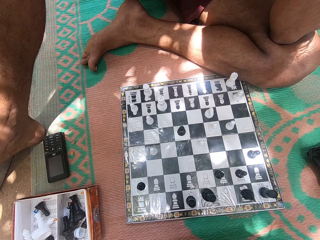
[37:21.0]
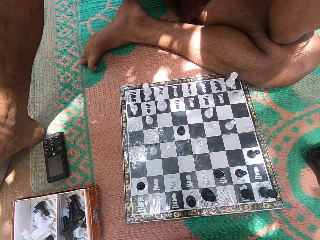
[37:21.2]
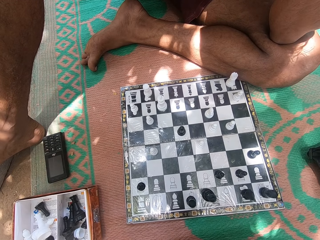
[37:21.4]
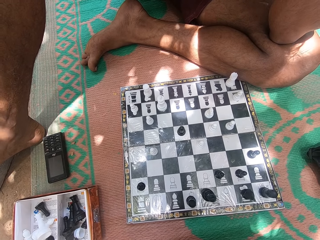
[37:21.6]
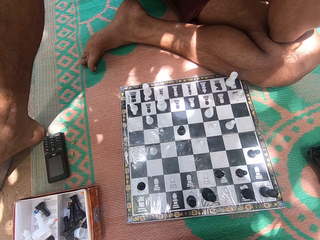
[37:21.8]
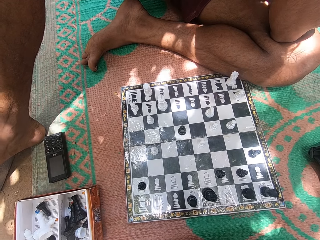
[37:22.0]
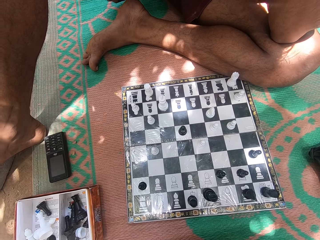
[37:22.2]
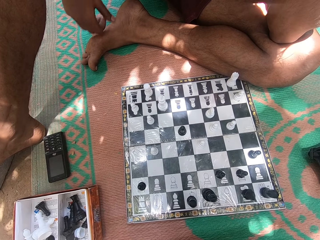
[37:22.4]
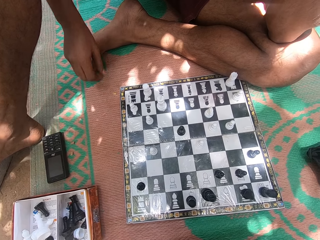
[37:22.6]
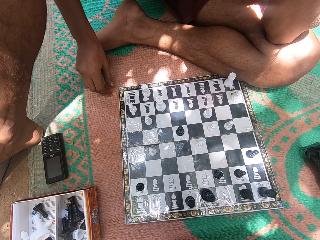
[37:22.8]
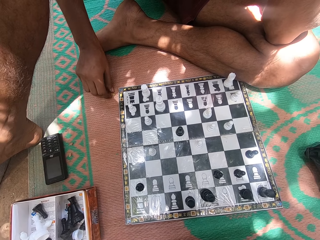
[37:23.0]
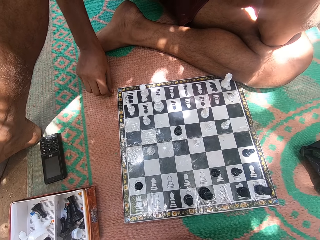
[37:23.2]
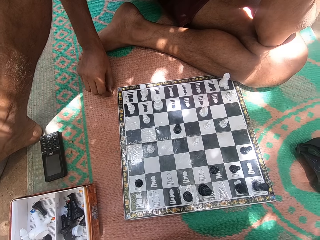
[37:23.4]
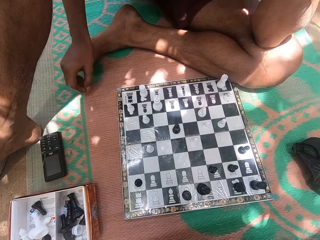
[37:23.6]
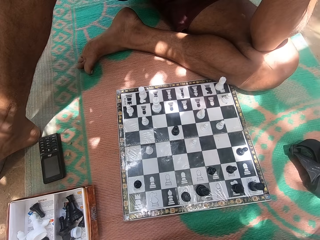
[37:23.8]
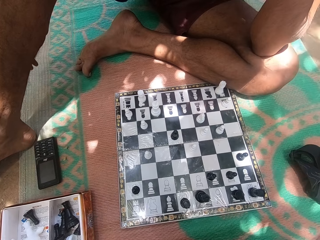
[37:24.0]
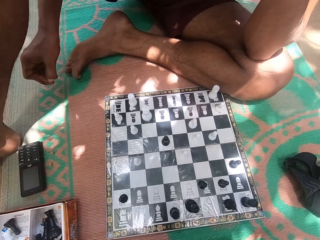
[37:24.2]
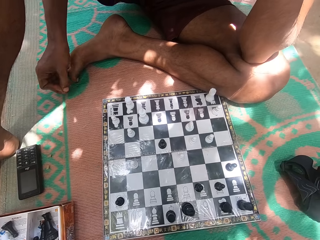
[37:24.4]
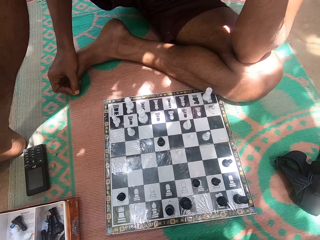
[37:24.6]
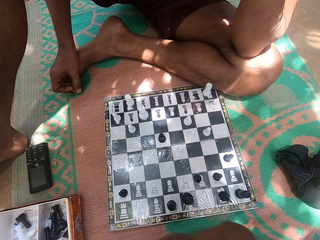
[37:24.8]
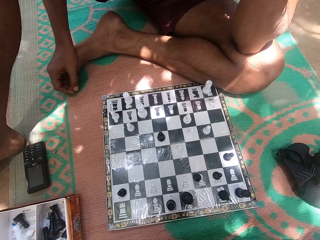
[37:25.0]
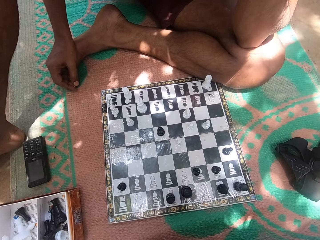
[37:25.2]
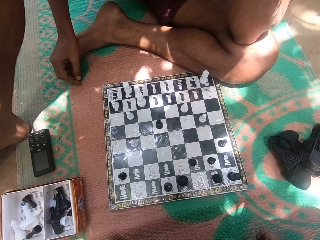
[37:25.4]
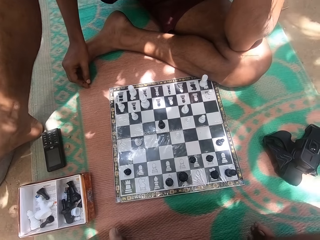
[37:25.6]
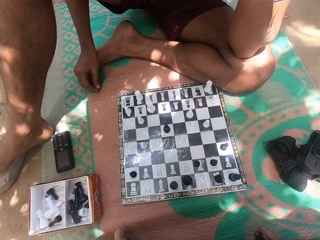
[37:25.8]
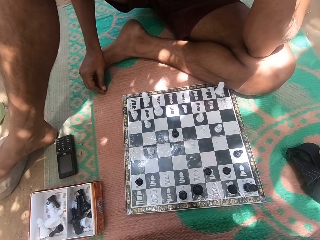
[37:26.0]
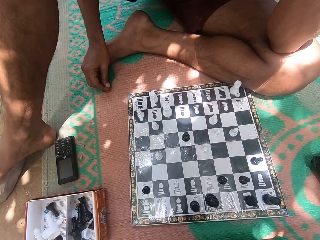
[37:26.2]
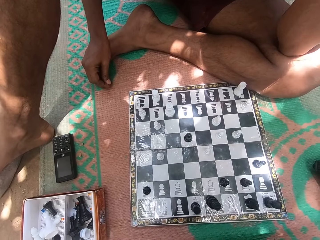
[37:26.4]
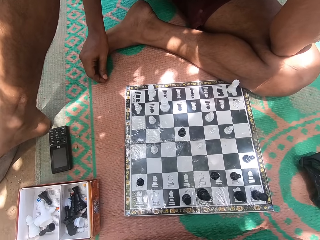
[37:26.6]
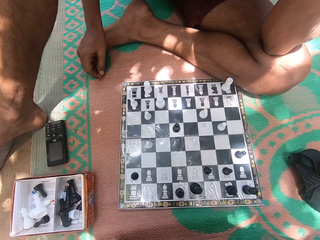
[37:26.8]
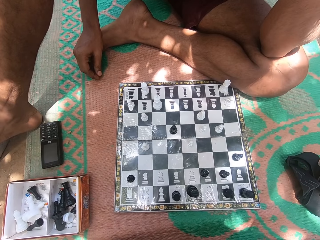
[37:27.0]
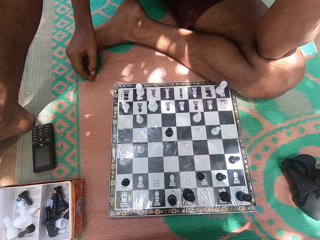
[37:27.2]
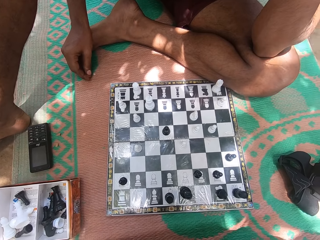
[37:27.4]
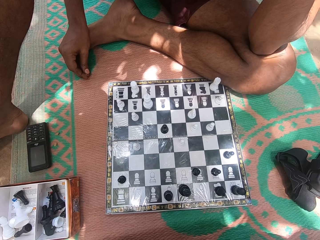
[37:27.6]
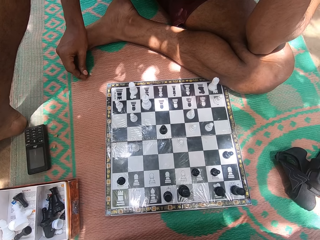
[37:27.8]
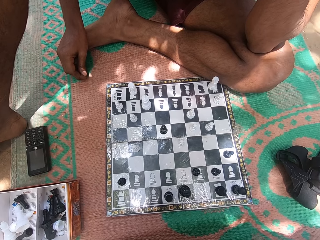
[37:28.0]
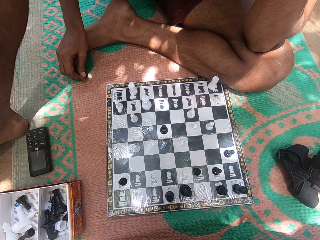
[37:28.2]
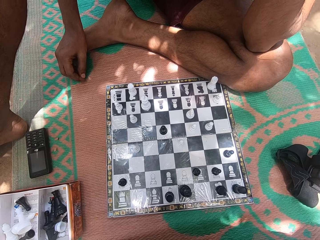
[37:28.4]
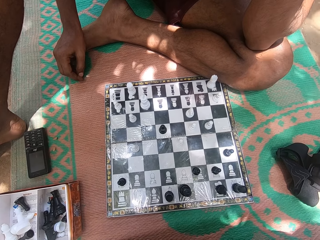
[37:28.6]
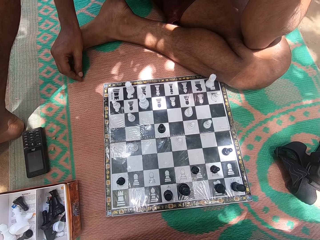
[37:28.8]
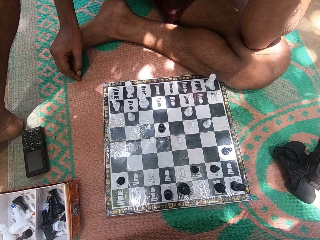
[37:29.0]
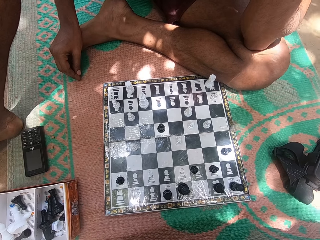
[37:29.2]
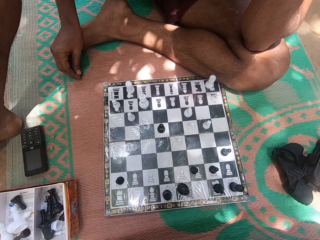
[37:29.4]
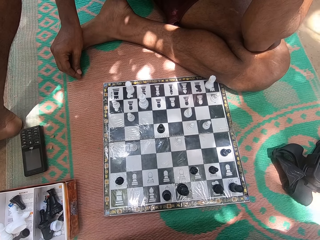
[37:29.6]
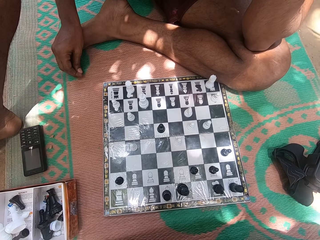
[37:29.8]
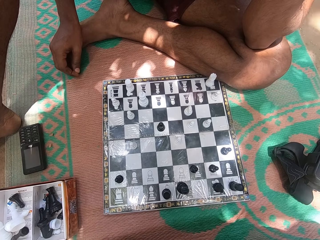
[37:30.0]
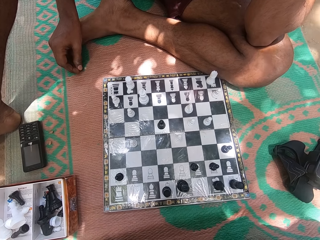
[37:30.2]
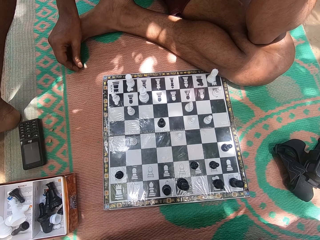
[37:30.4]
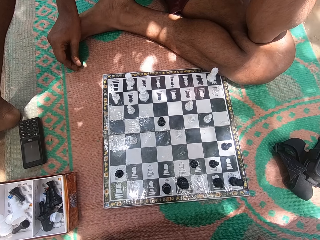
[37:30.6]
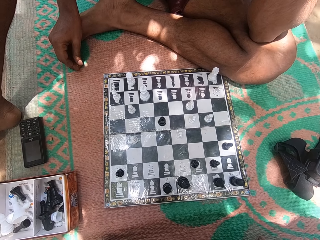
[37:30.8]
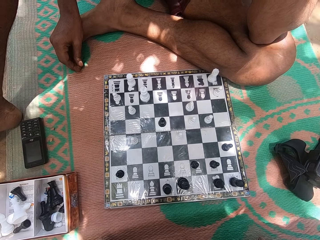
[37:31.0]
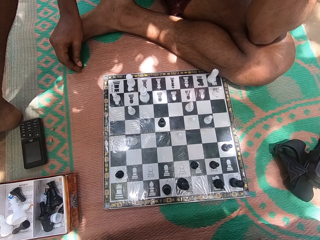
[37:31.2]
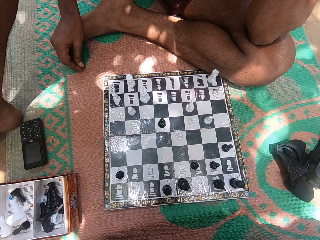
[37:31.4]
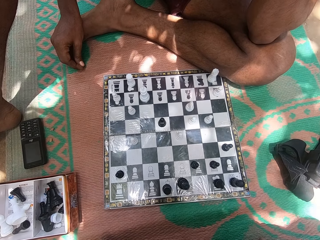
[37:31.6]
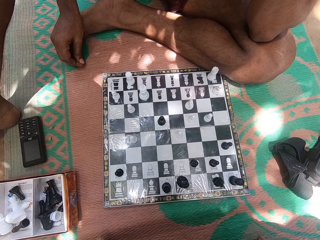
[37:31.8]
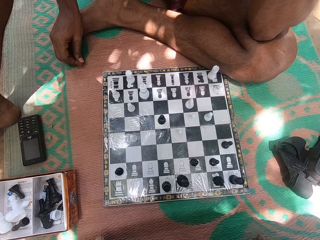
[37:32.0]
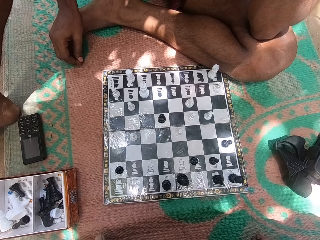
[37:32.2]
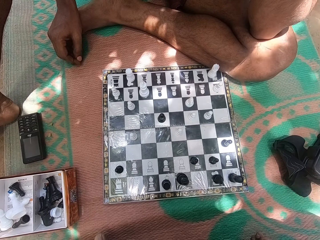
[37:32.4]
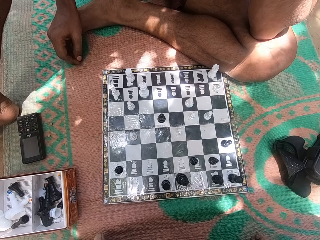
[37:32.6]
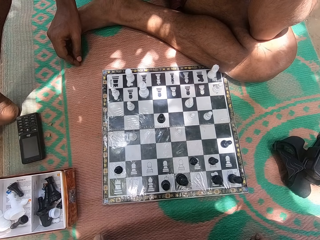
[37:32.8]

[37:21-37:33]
A man picks dirt from the ground.

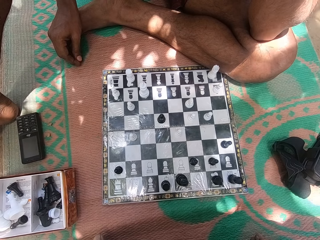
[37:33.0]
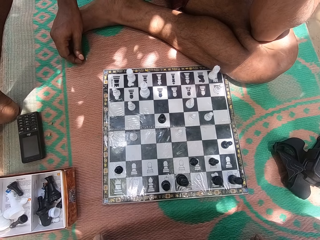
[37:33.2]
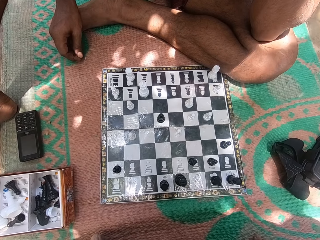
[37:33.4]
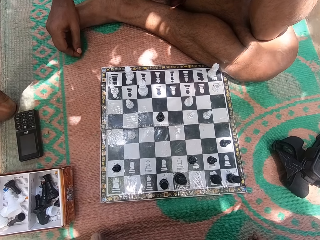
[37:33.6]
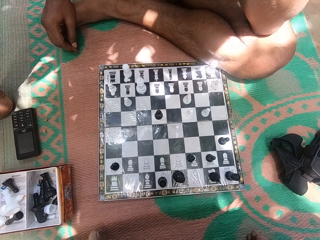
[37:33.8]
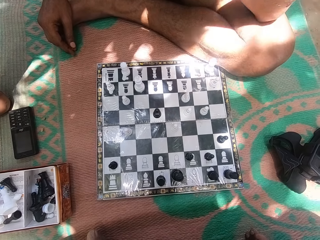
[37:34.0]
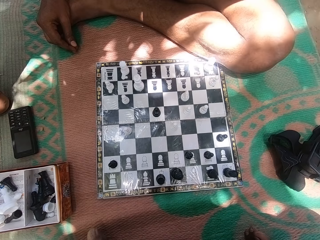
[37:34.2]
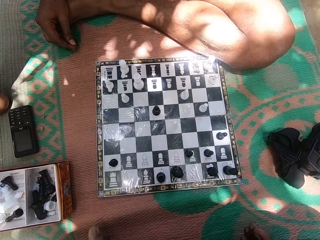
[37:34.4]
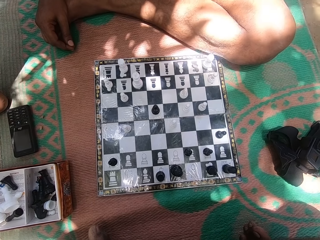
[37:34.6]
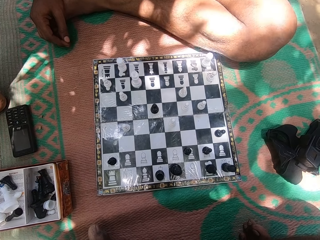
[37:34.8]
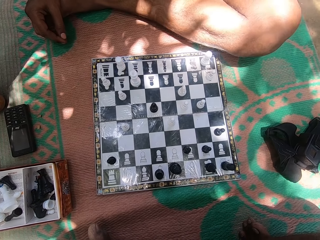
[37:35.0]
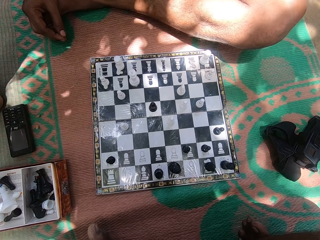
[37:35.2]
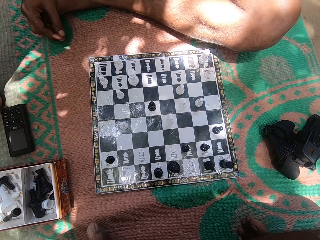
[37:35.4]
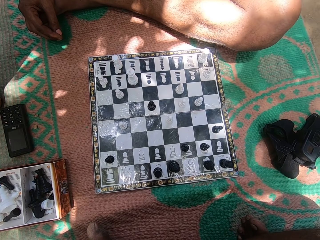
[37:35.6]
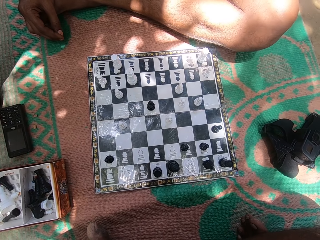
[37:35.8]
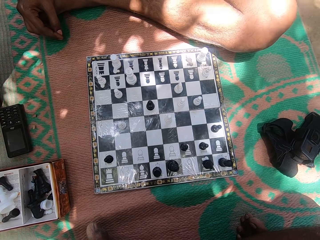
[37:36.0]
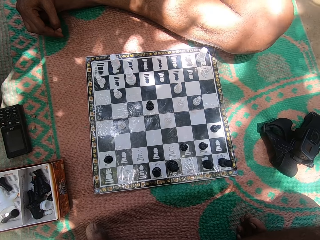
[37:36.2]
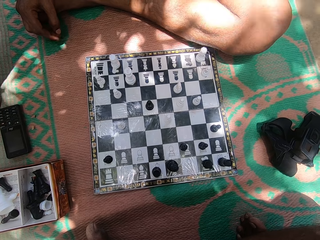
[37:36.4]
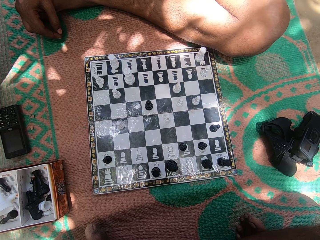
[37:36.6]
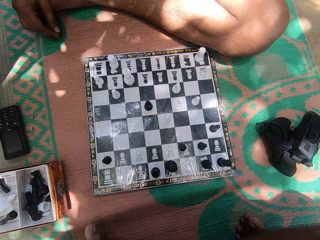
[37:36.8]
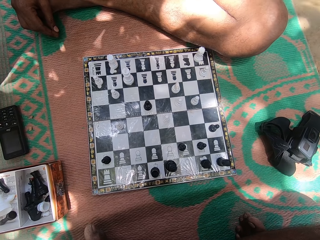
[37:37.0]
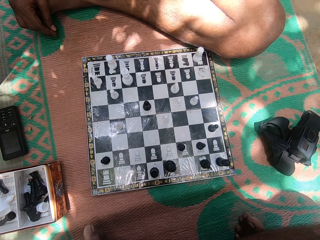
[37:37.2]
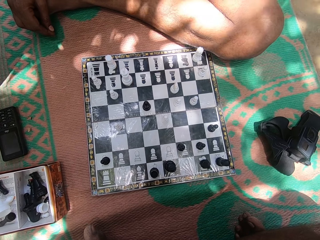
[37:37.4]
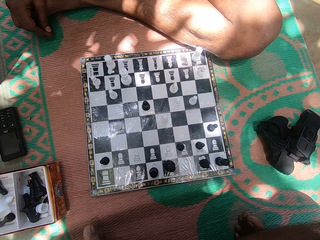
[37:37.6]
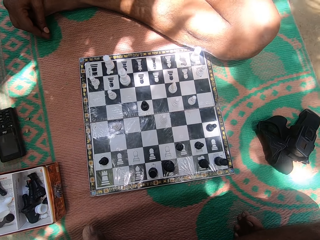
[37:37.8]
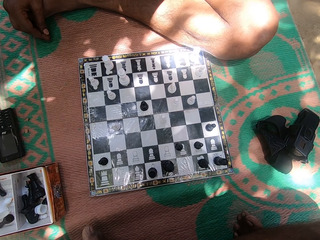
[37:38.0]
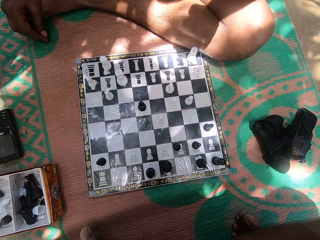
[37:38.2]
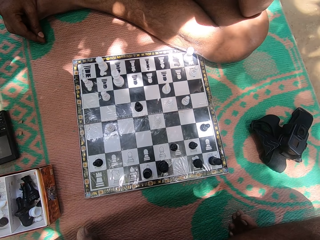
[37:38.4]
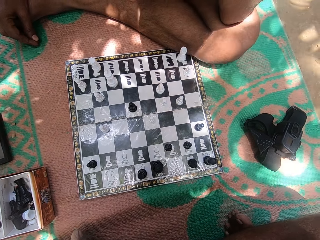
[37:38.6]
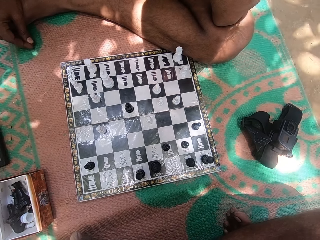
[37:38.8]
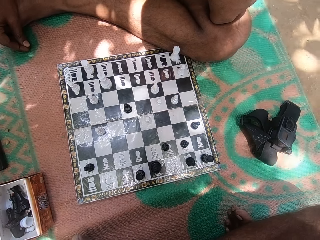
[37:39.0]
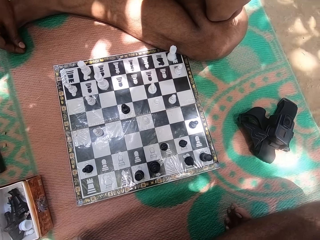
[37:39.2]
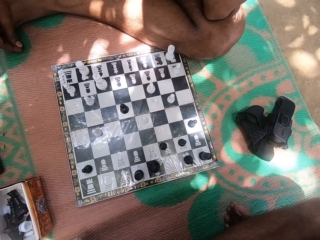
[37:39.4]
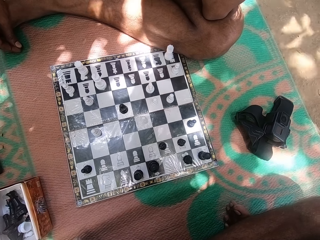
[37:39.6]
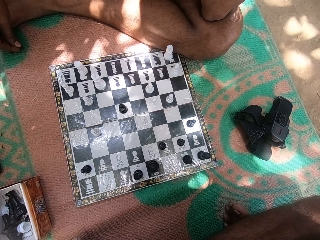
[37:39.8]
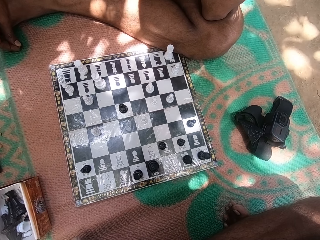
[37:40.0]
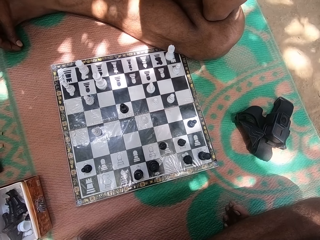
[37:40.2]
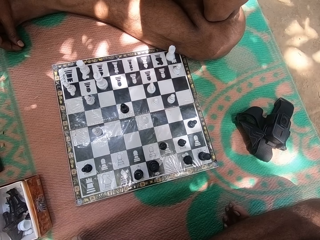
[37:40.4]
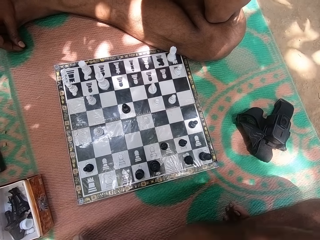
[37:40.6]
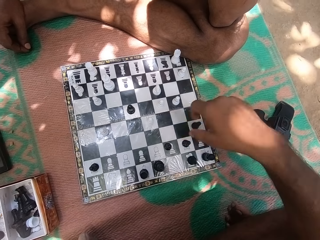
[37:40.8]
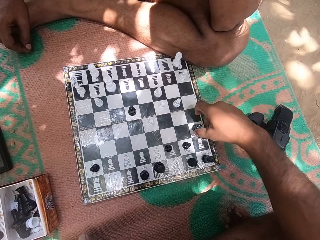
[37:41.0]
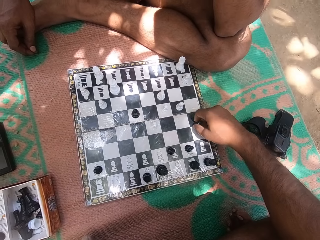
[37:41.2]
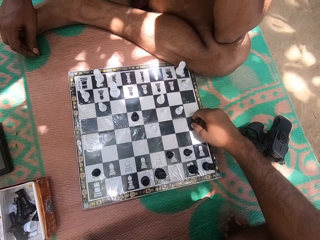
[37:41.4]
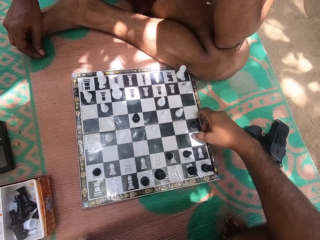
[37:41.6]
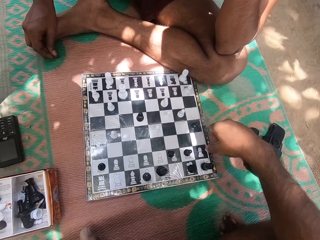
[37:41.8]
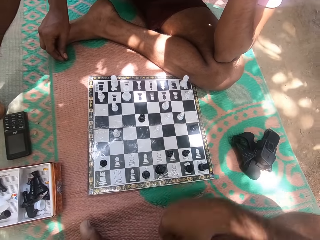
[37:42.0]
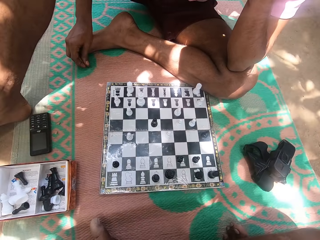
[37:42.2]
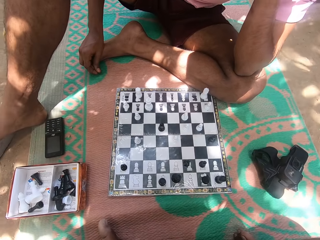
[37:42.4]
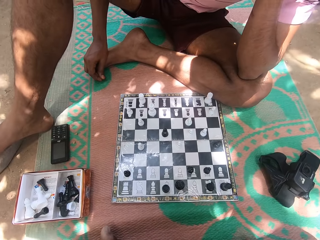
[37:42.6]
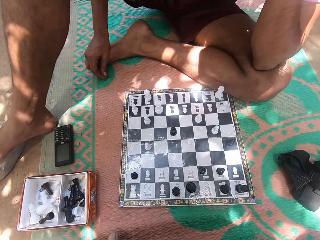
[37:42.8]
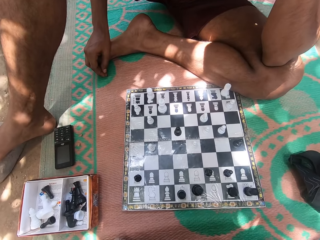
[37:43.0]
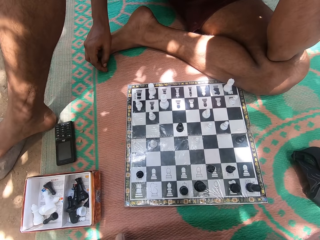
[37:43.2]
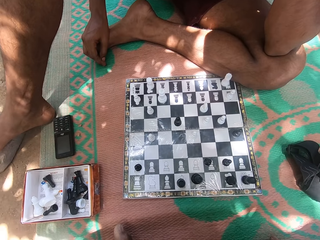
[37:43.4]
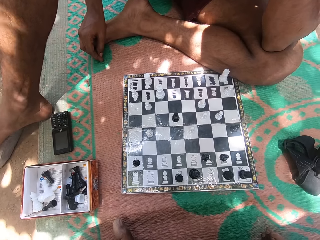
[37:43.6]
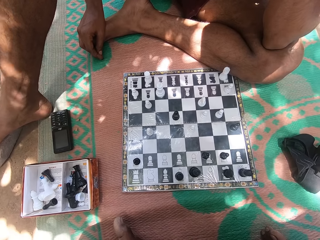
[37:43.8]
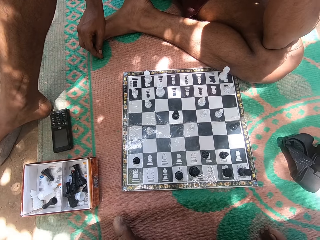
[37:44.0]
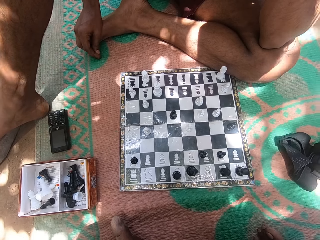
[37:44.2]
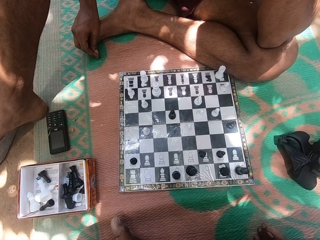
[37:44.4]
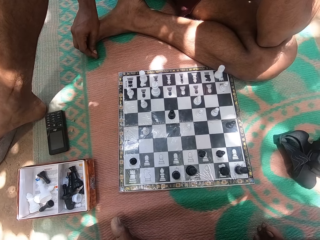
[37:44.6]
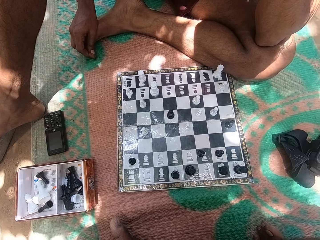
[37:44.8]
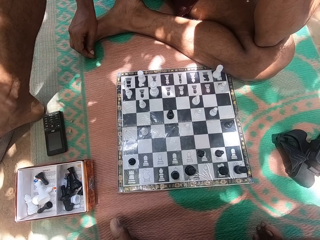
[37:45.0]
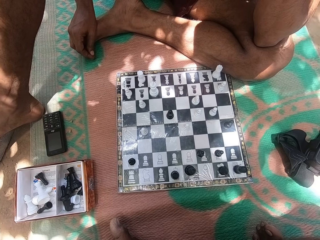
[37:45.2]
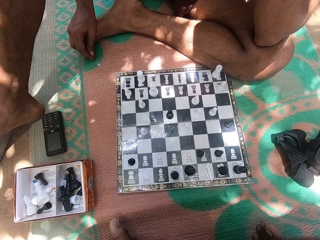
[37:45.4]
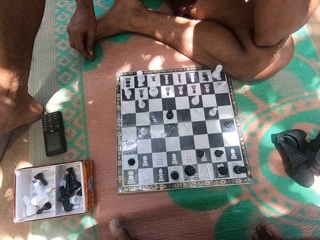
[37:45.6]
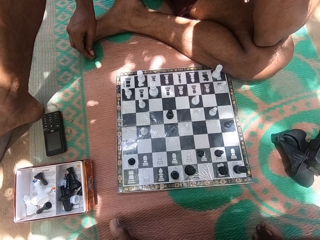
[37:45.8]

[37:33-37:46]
The camera wearer moves a chess piece on the chess board. They move the pawn.
